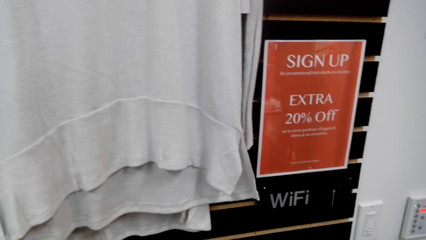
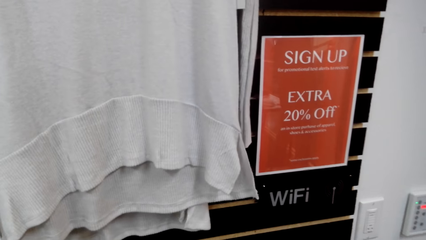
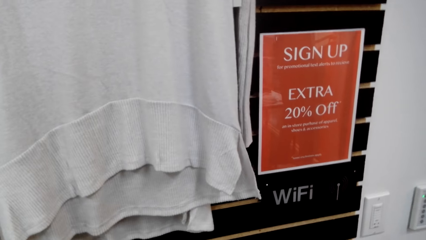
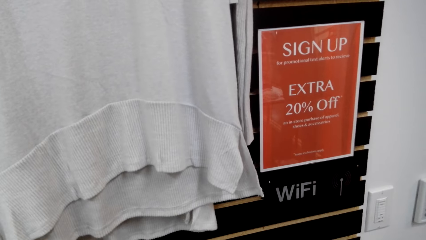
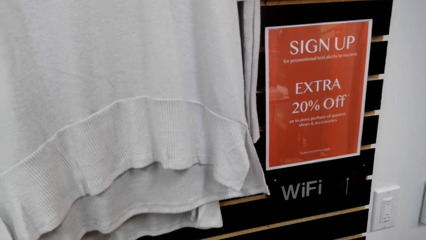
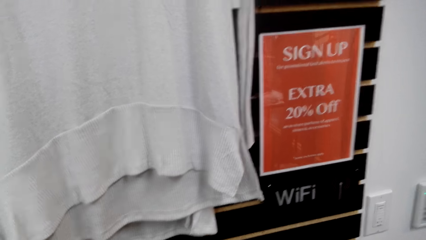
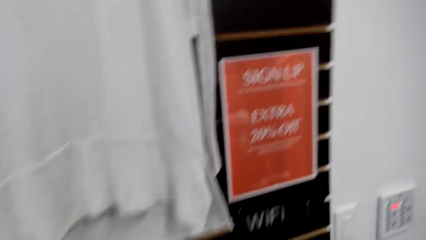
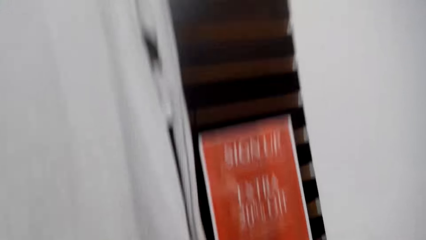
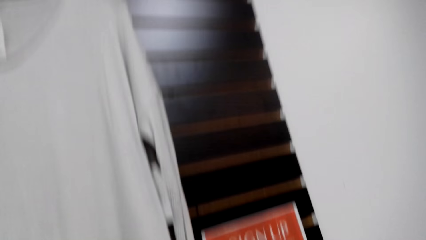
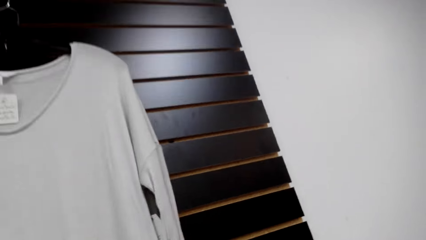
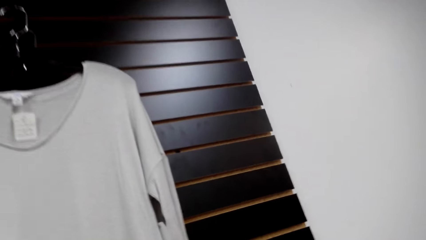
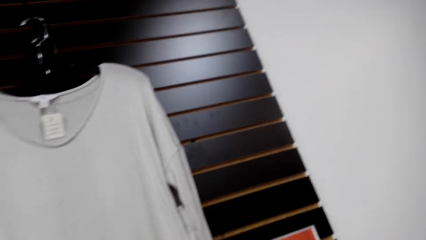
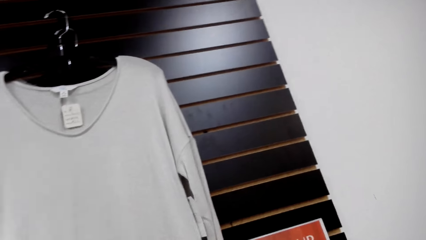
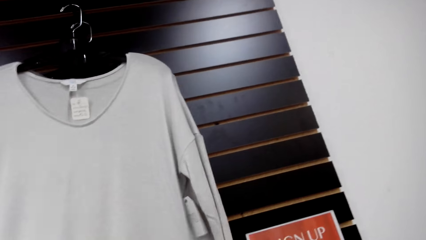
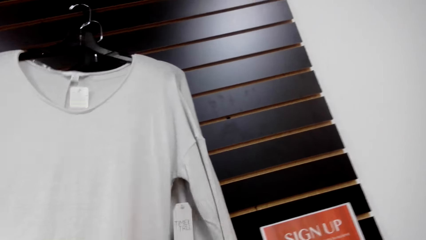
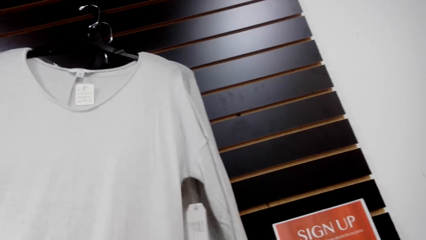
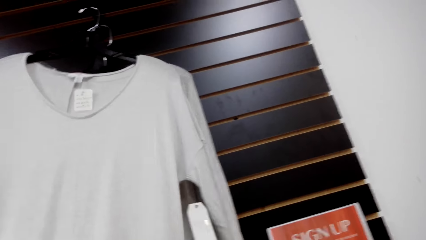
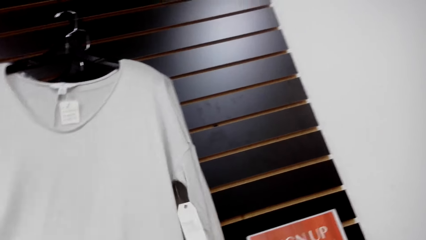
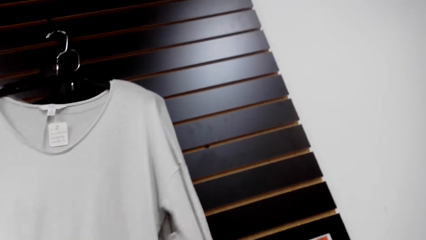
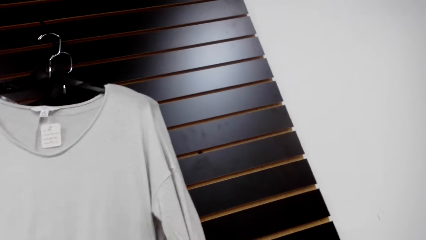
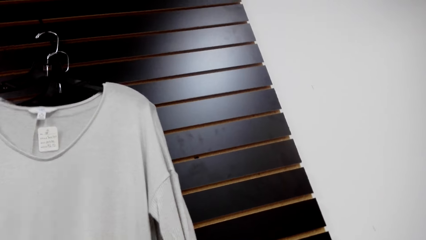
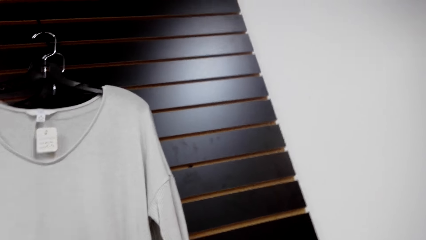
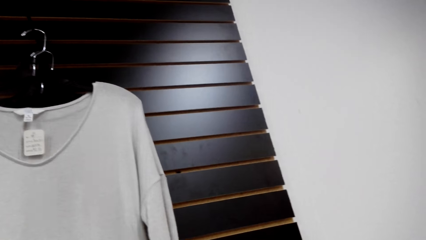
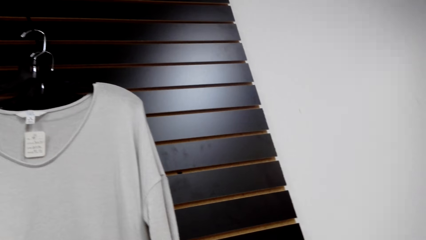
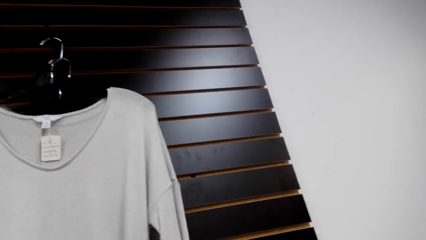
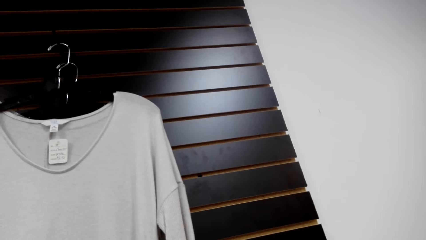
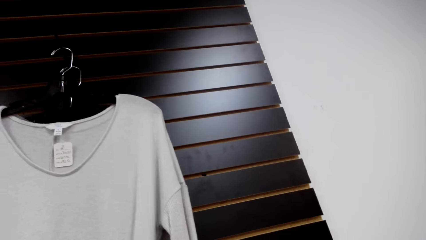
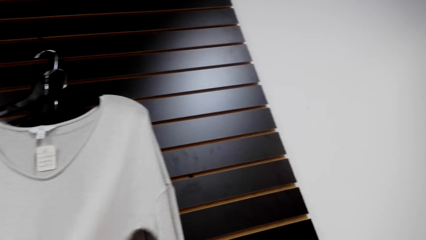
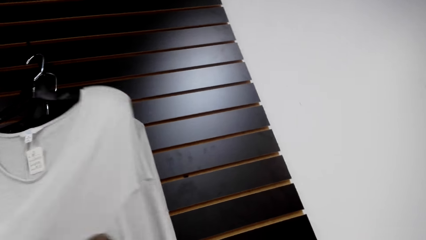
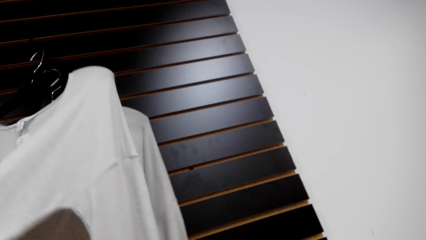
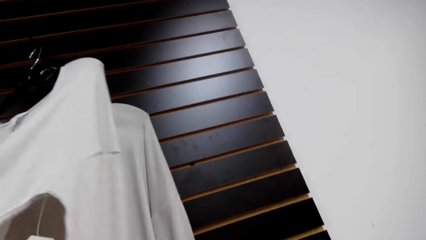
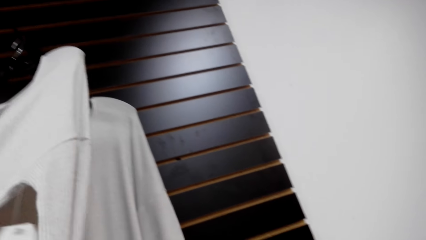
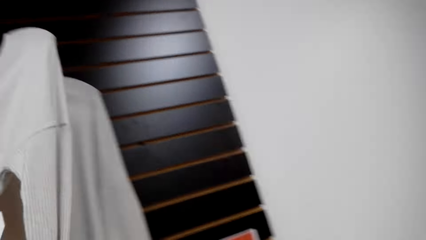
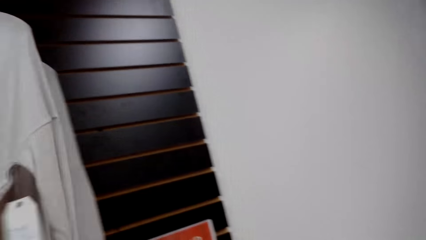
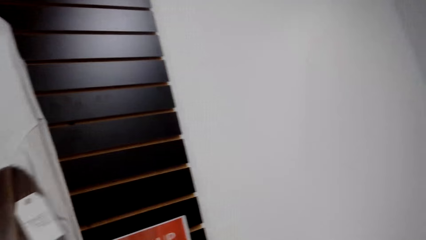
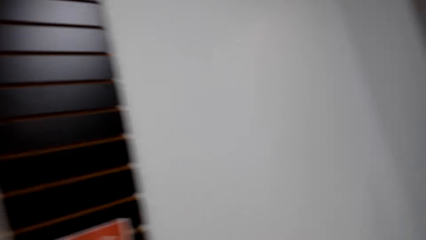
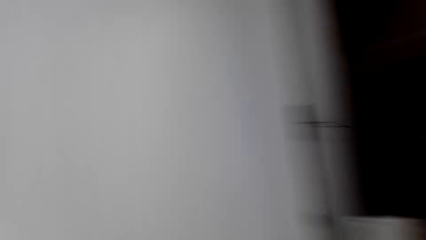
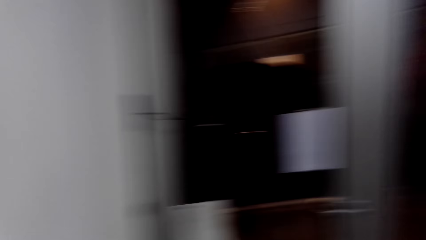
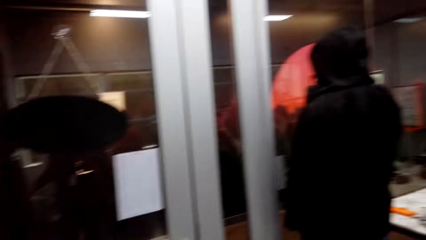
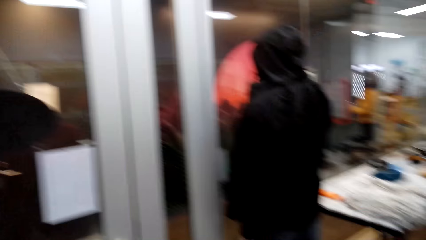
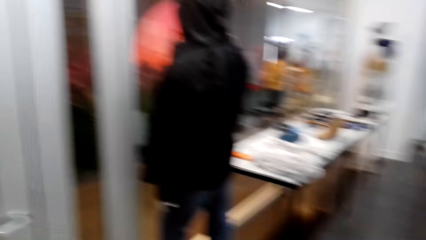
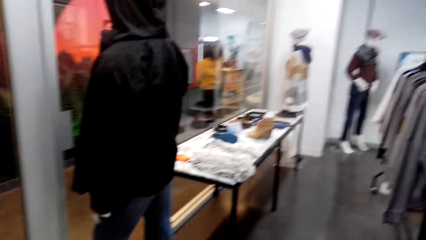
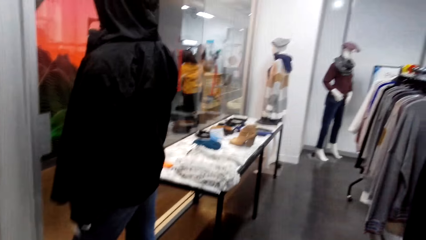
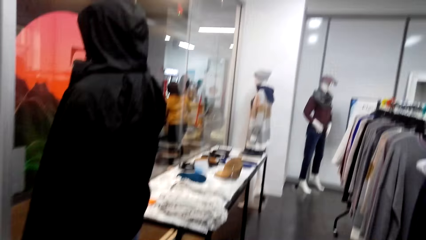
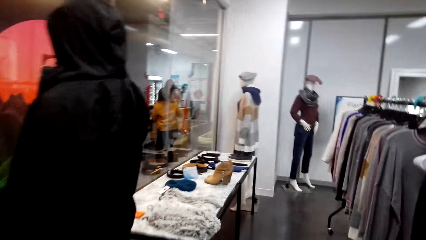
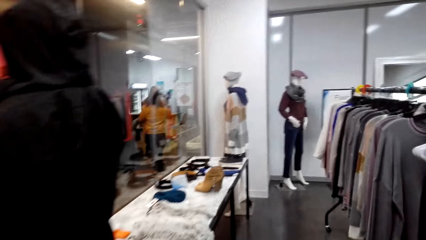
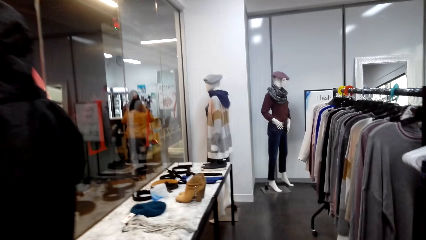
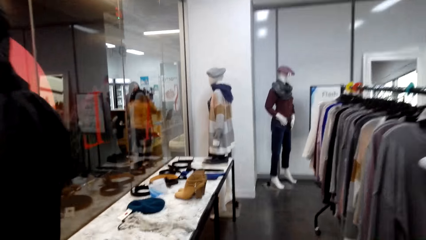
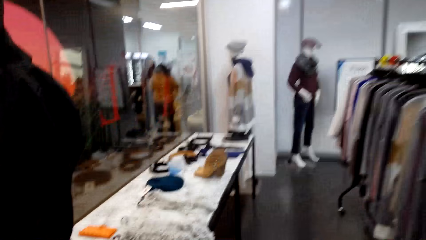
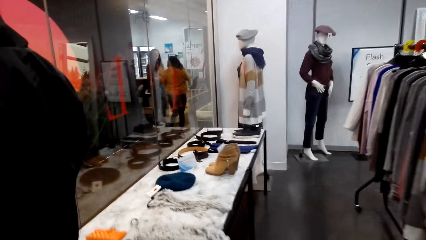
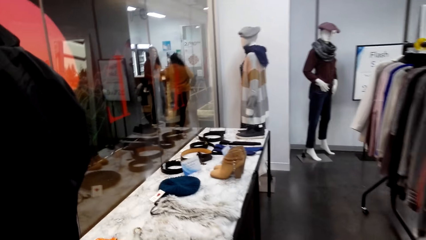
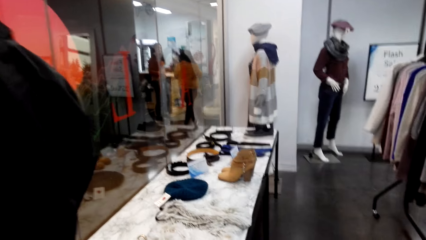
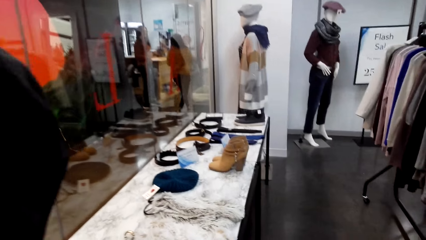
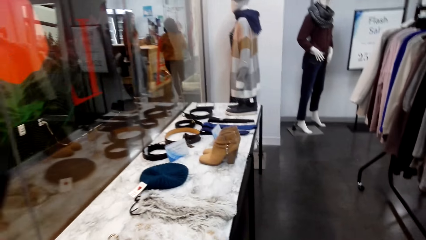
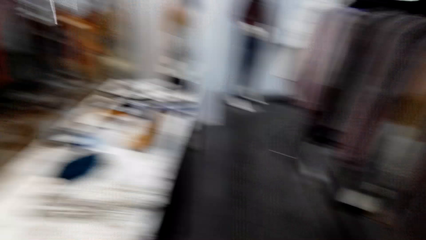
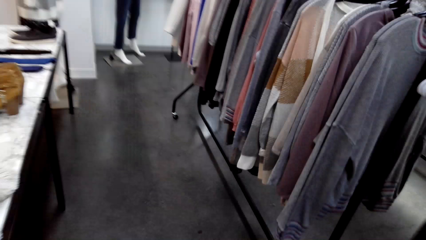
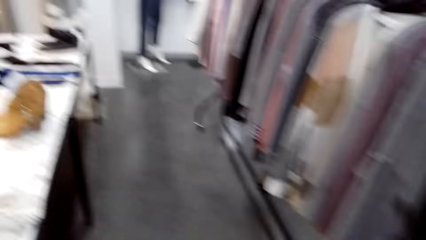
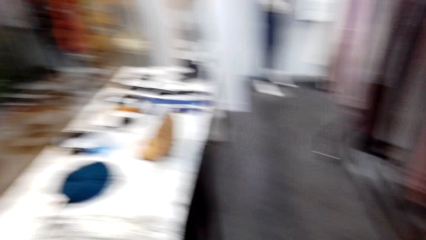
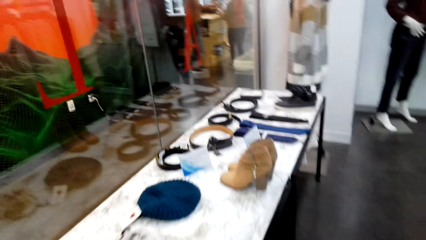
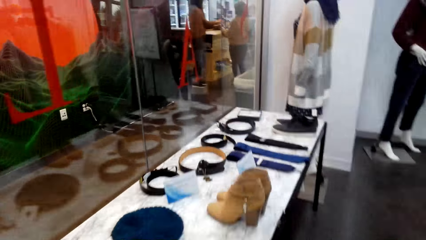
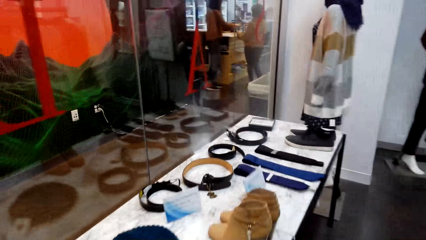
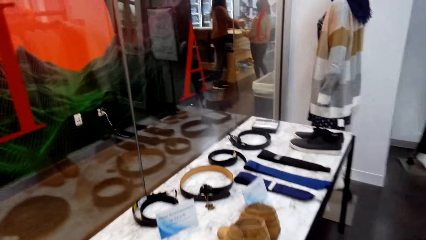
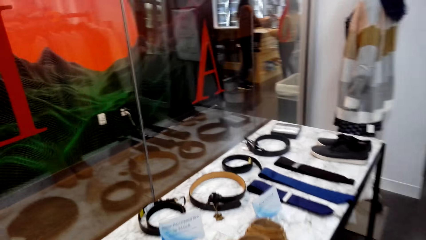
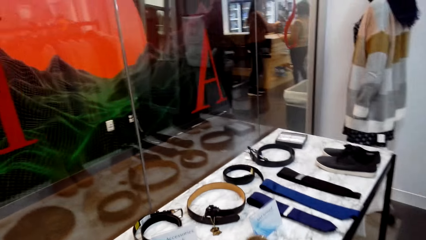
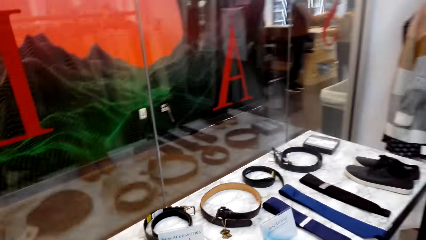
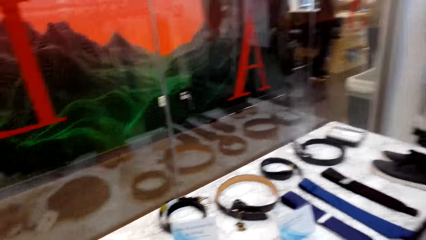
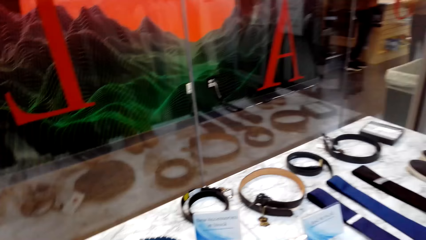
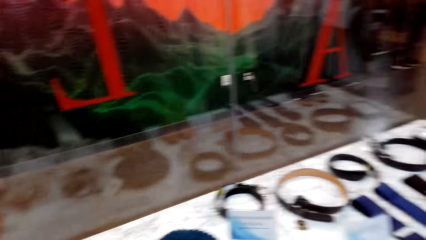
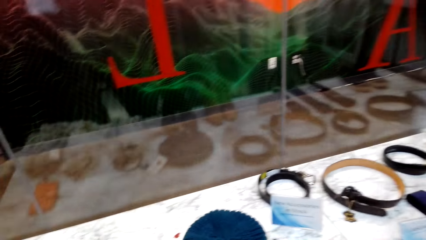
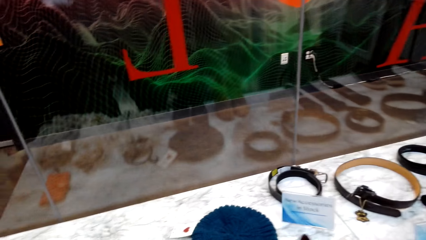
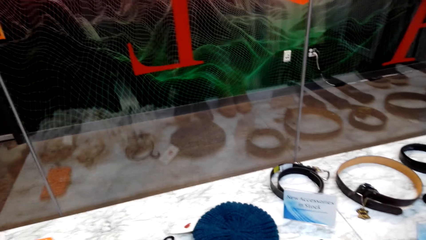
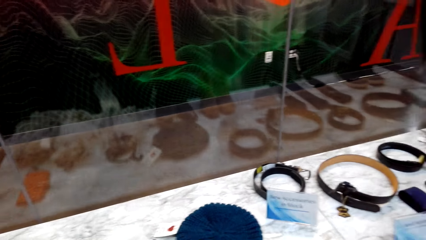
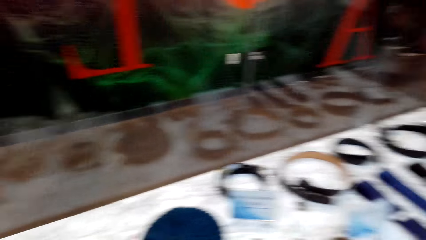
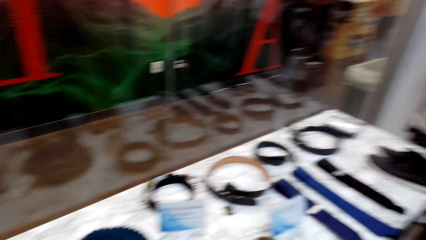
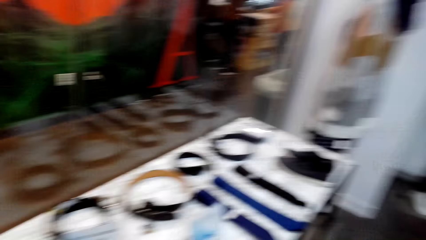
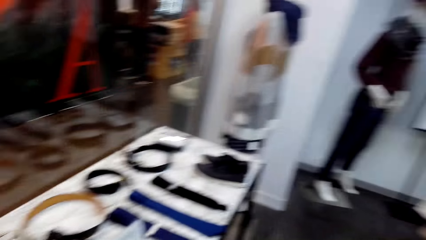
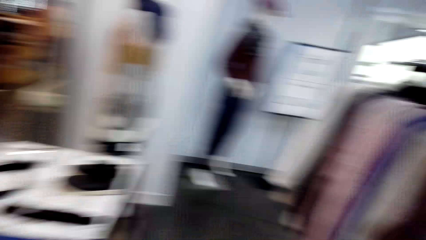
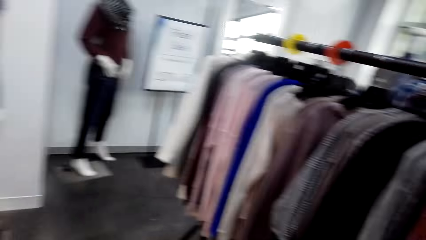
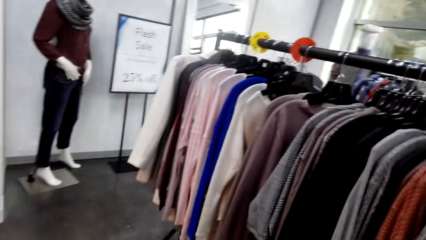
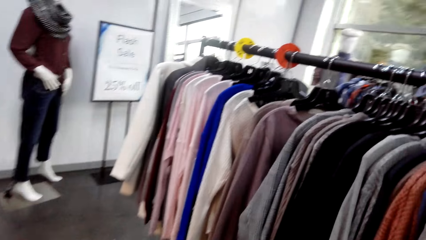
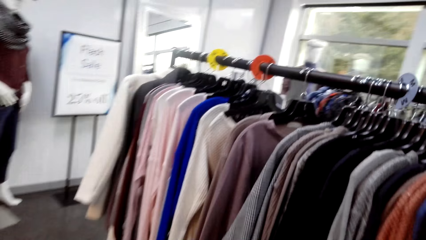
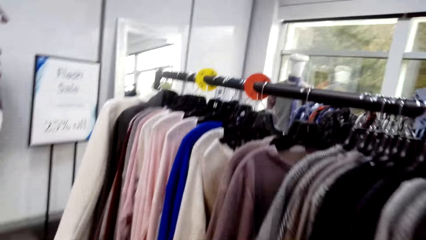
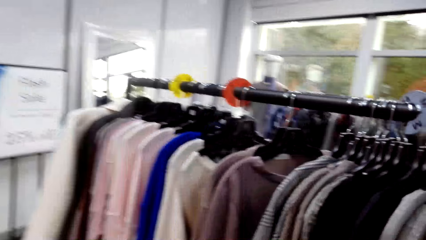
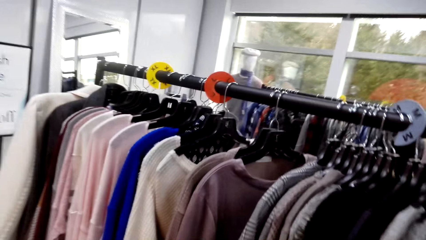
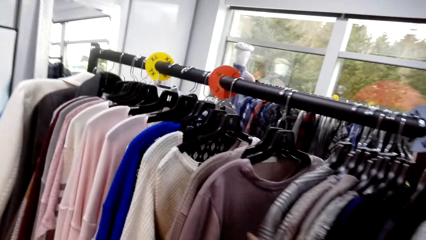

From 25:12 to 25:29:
The camera wearer touches other hanged clothes.
